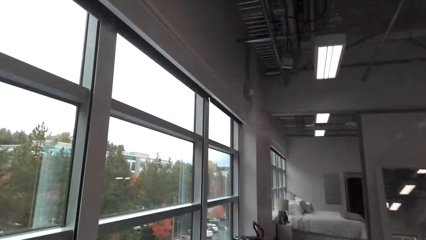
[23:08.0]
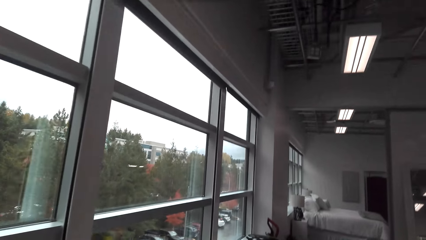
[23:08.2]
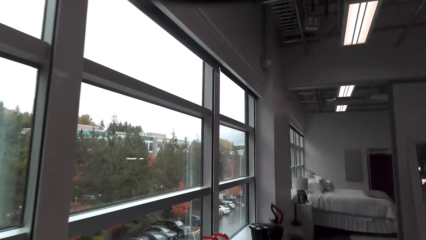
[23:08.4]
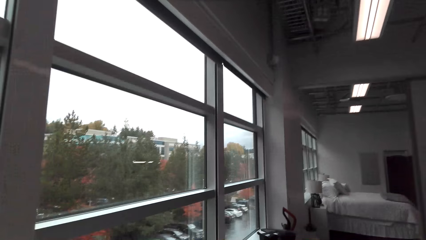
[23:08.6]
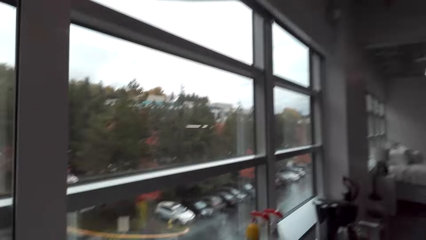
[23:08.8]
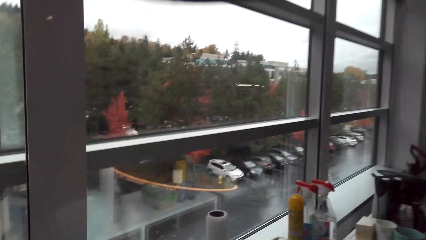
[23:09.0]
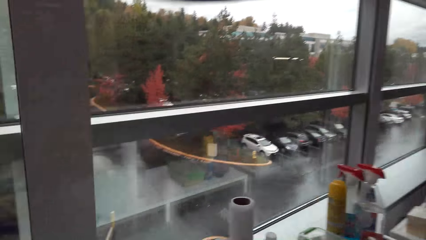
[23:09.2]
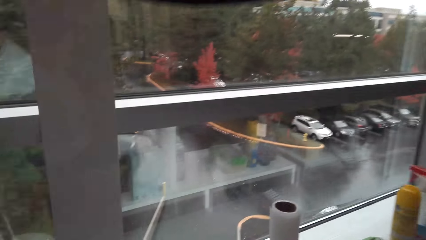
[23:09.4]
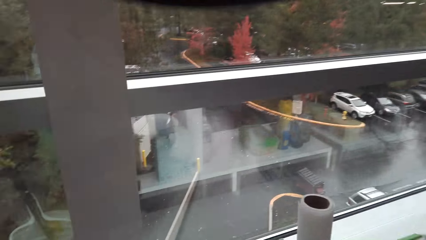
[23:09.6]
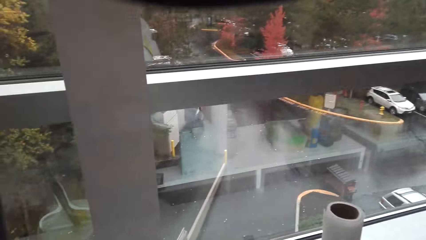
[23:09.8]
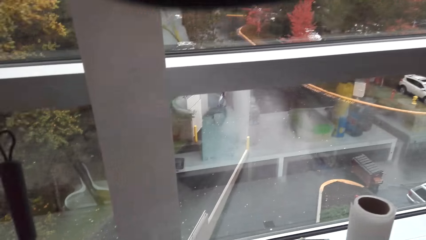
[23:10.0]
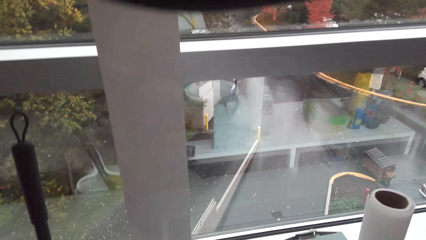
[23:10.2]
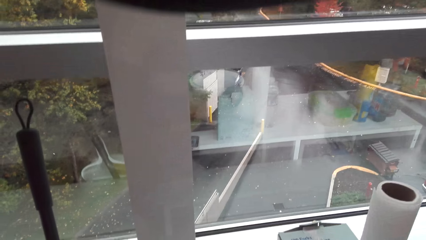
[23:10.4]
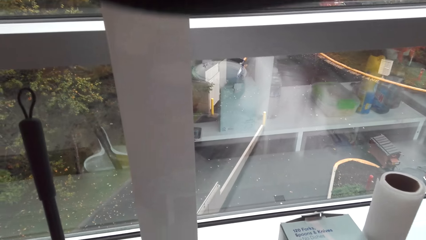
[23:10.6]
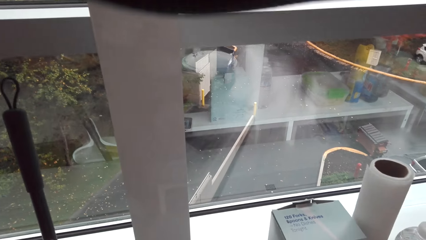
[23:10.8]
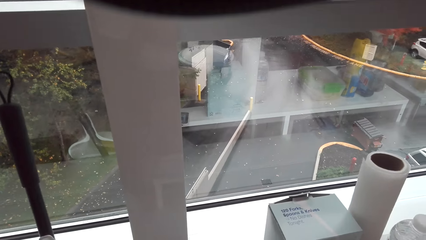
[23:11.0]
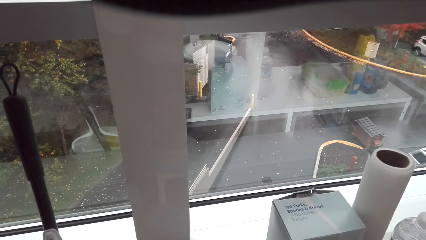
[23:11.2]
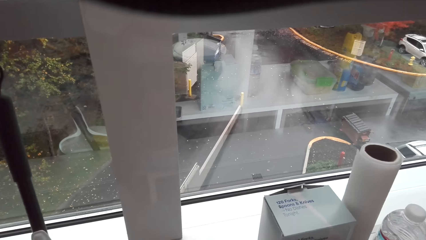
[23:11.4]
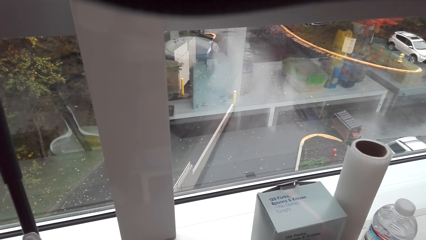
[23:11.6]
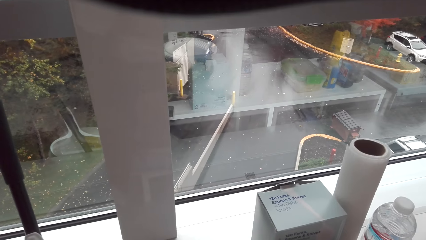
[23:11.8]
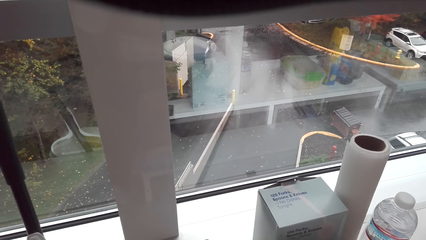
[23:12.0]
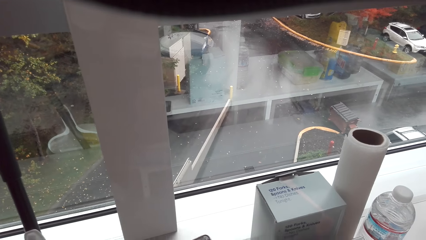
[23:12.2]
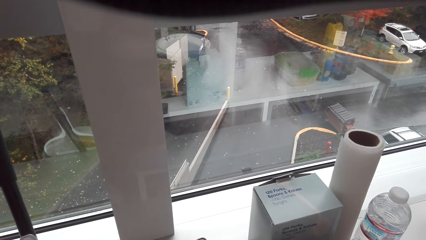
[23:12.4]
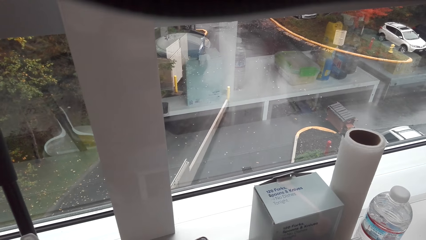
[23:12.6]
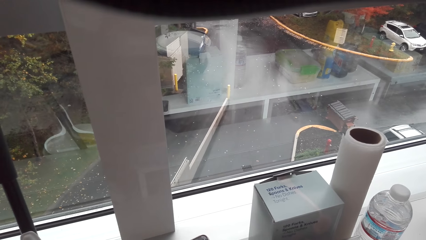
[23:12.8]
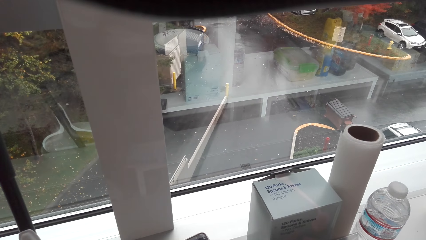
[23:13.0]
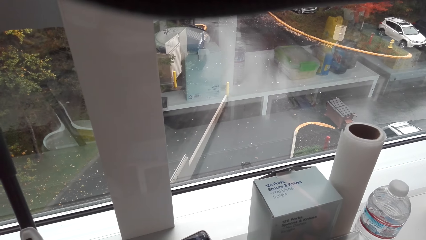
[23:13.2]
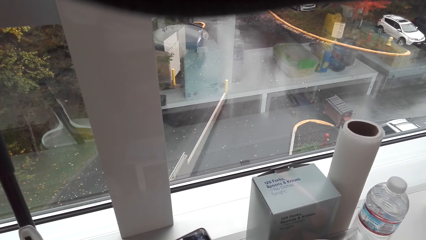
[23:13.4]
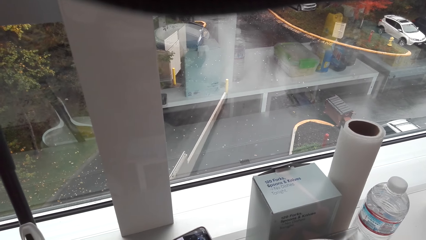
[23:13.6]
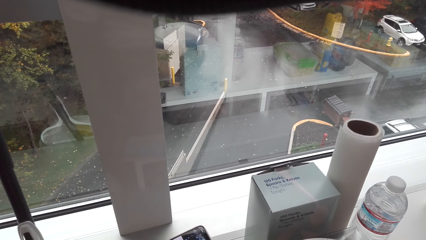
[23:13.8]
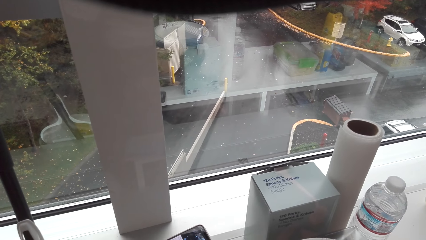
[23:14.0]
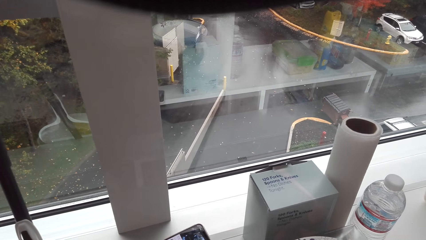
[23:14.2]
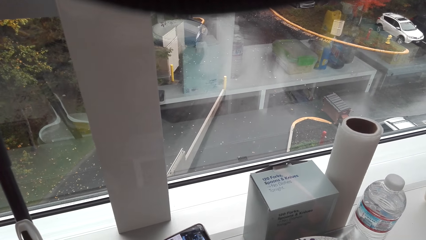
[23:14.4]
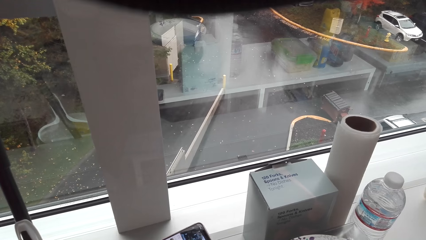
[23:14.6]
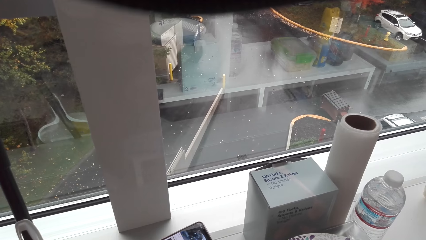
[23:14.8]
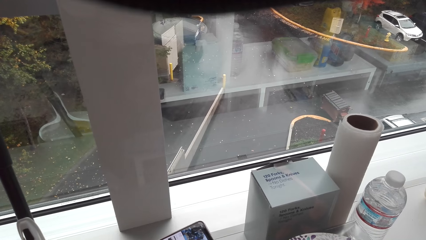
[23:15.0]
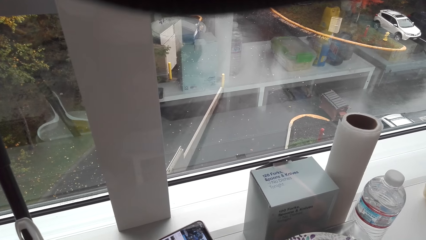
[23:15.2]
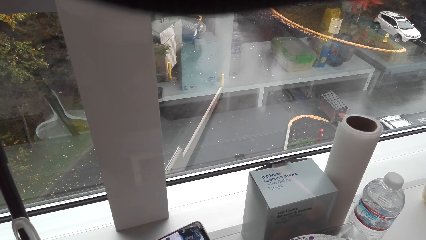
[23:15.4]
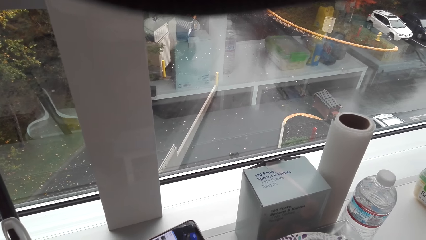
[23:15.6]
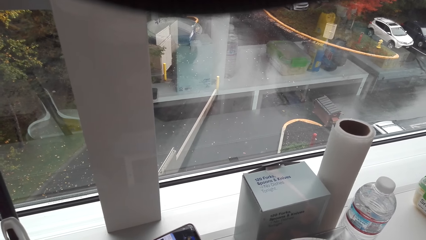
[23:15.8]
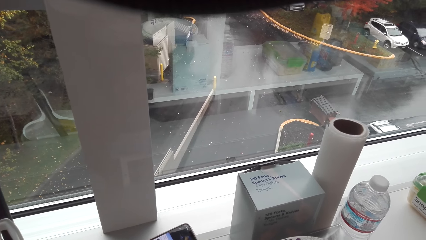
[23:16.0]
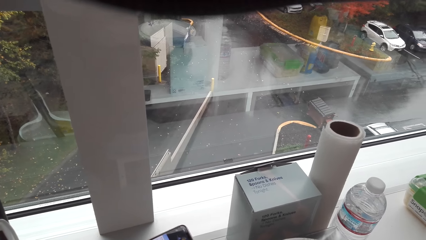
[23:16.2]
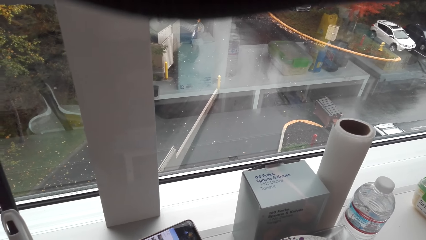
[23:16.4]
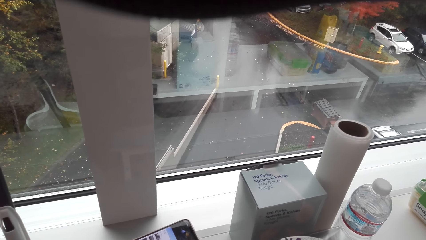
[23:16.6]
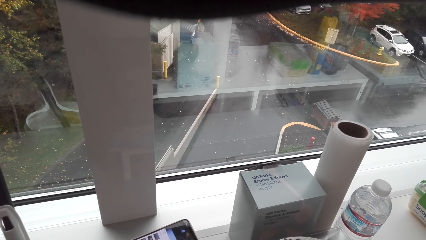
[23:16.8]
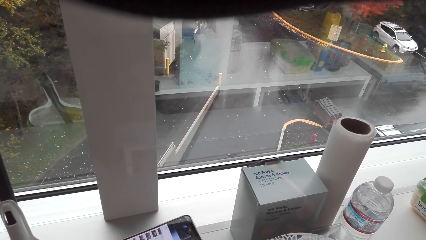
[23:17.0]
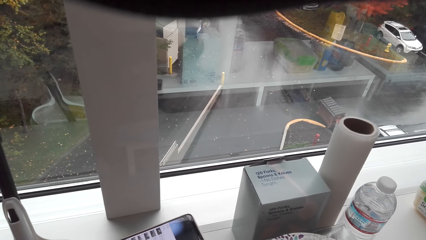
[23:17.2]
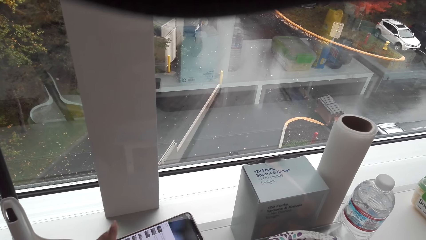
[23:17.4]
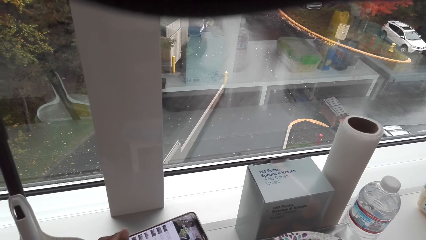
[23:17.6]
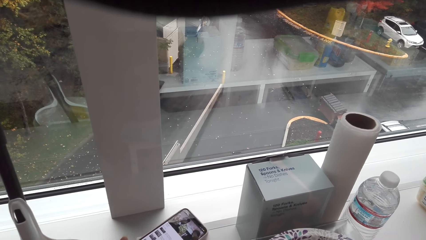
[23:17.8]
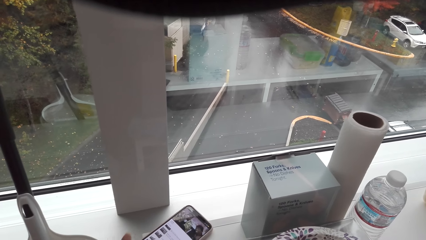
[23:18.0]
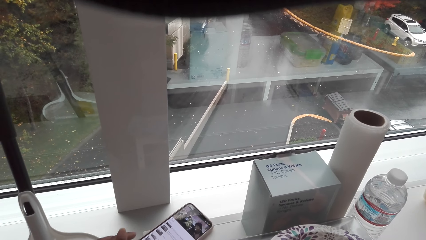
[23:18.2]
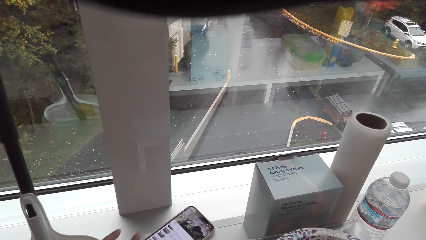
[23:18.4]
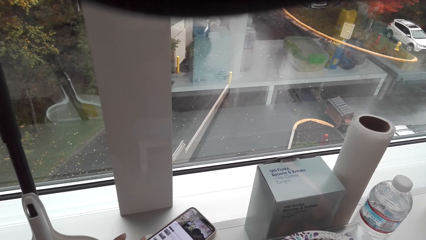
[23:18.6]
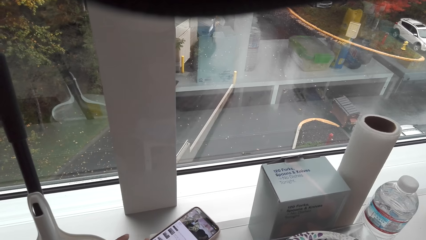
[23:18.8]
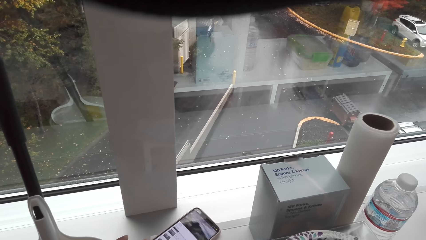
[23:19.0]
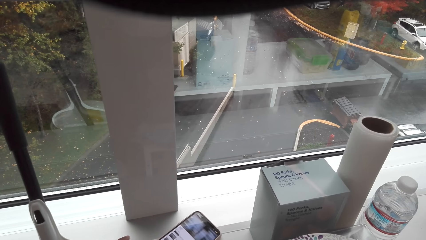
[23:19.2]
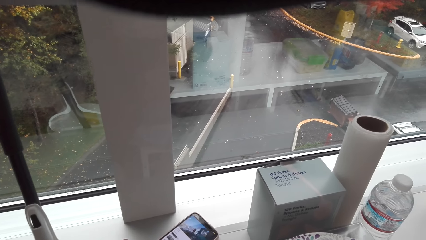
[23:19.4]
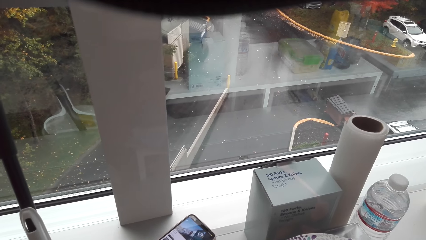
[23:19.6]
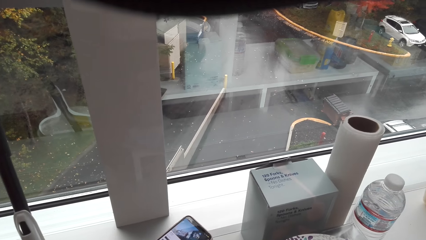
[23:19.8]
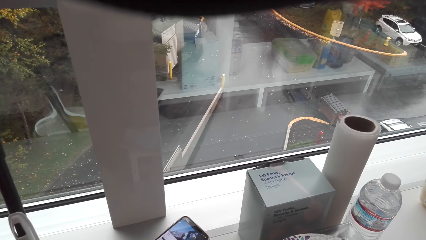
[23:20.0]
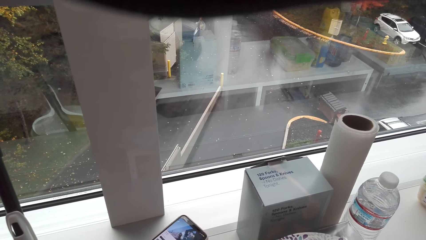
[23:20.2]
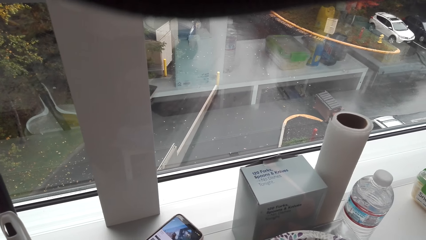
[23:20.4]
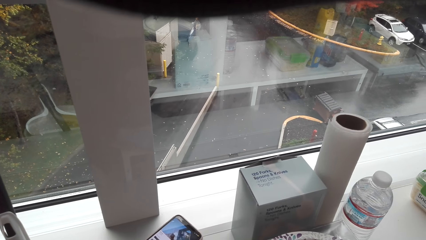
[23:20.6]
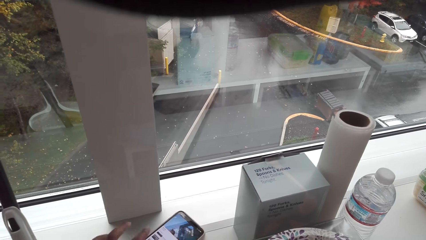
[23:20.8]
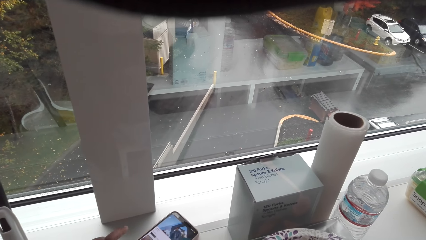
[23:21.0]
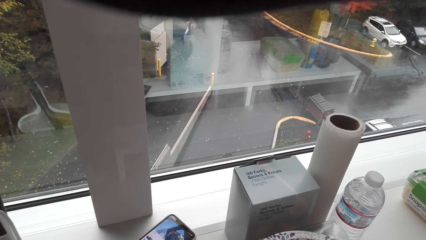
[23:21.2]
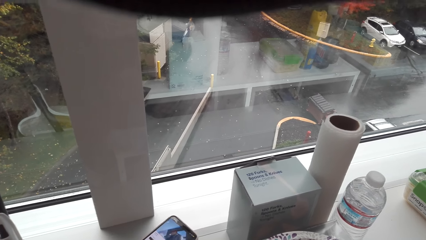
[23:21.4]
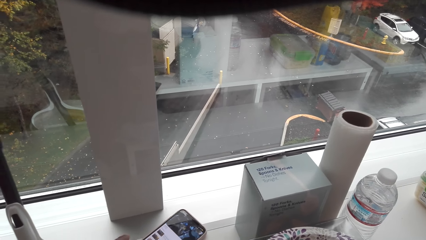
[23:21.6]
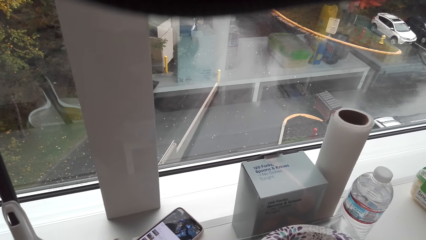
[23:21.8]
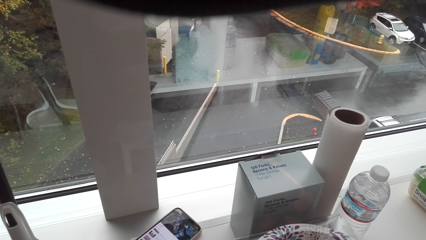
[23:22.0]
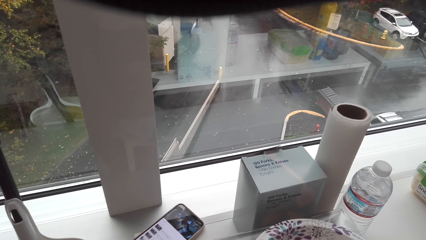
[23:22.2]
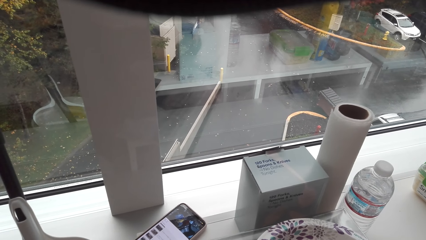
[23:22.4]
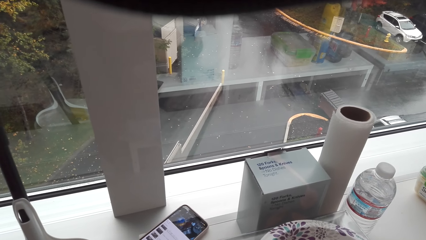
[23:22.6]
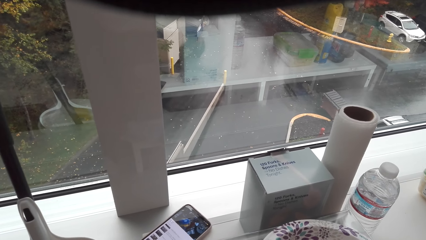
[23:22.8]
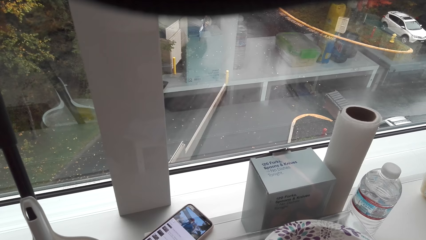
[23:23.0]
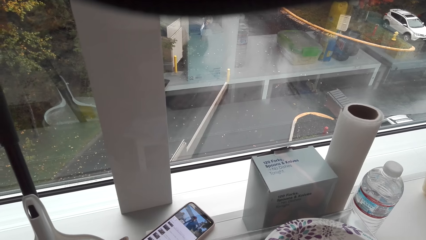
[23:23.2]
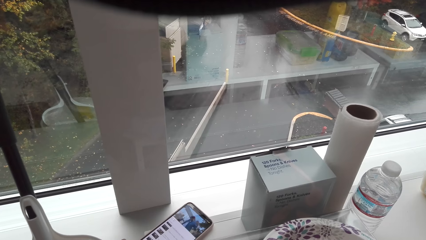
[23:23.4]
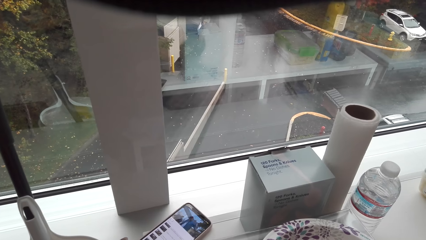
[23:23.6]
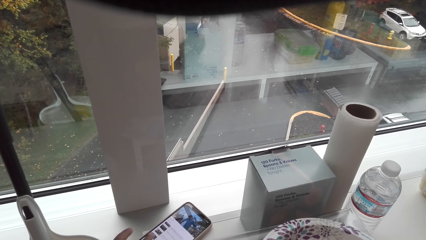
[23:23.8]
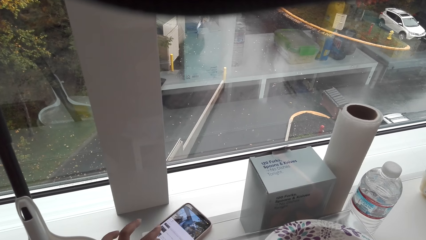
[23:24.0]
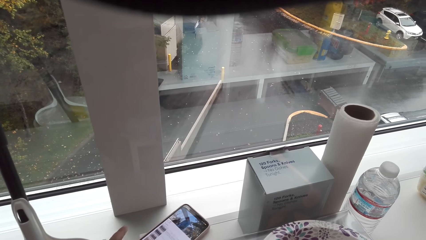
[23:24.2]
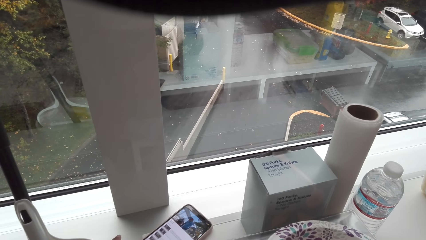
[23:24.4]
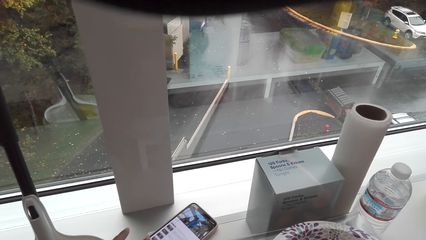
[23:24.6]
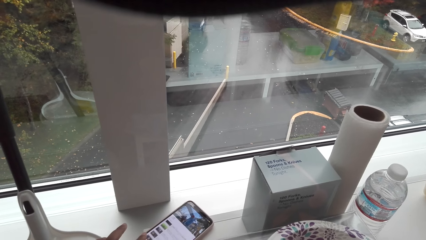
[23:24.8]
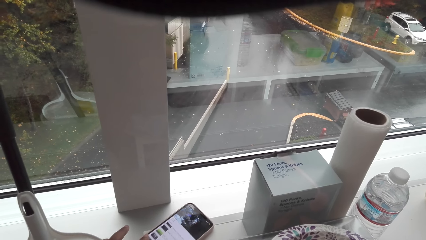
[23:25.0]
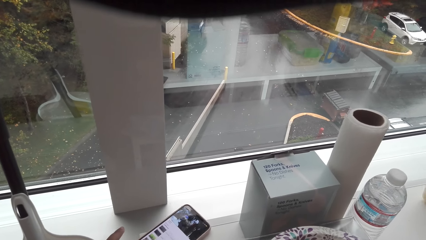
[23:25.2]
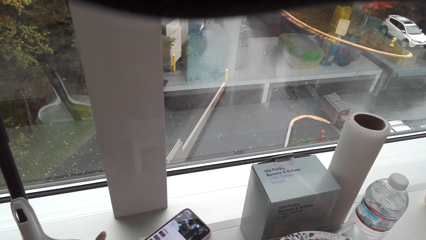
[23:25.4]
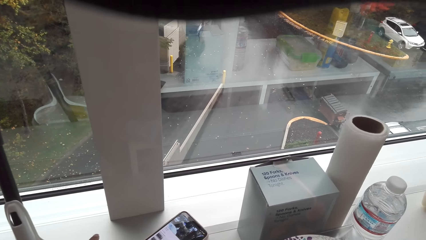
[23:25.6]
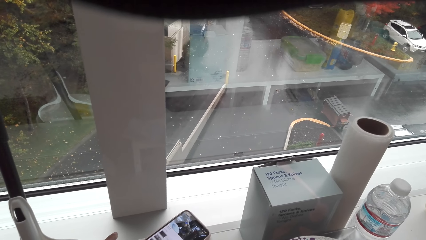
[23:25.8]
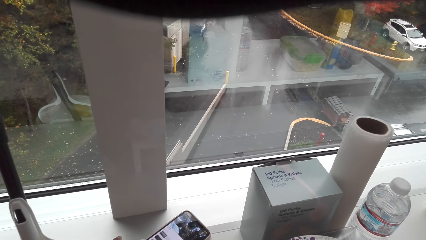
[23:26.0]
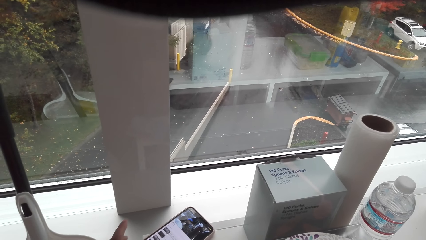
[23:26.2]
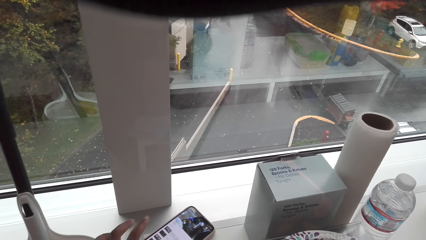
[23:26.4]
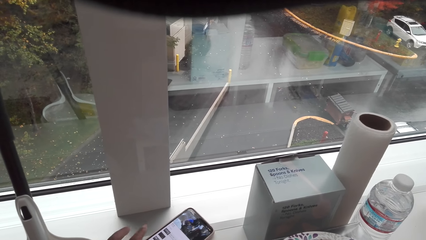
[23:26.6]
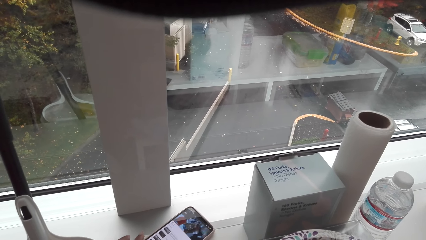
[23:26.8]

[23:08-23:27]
The camera wearer stands at the window. They dial a phone on a table. They talk. They check the phone.
